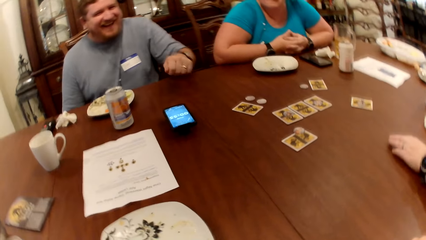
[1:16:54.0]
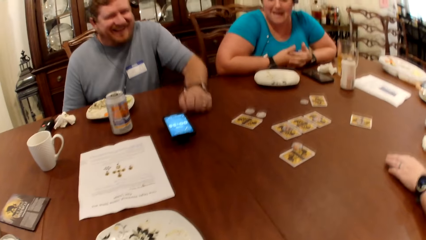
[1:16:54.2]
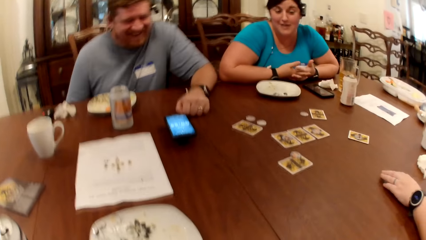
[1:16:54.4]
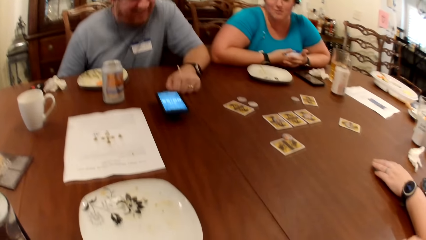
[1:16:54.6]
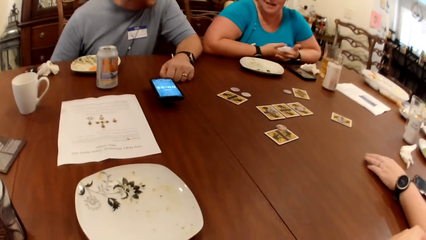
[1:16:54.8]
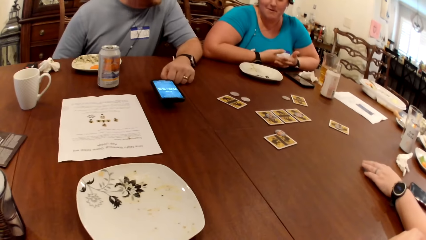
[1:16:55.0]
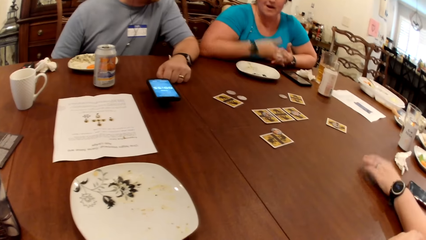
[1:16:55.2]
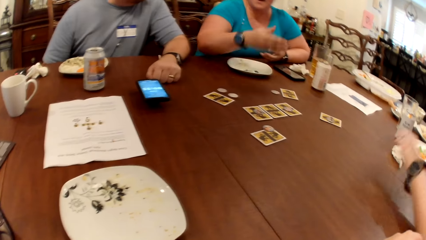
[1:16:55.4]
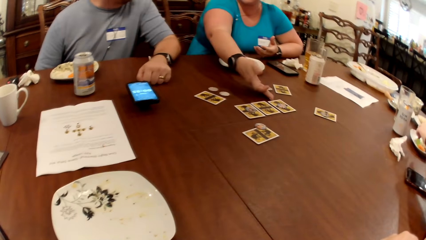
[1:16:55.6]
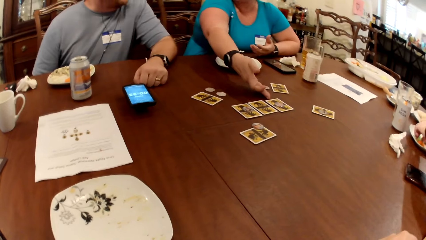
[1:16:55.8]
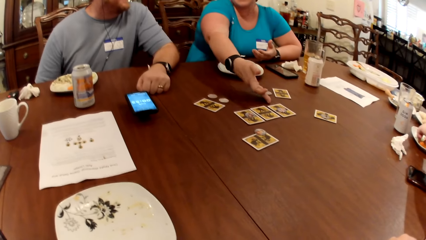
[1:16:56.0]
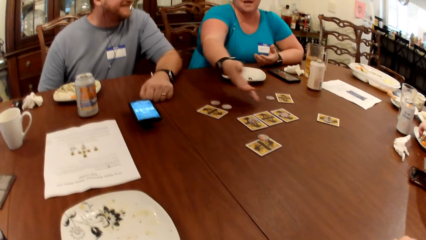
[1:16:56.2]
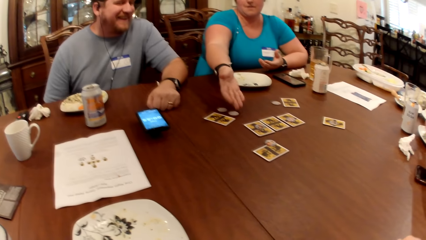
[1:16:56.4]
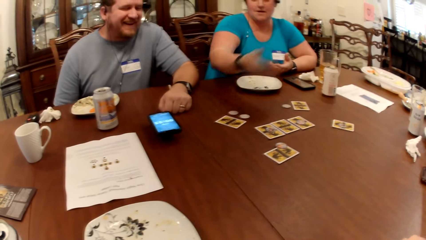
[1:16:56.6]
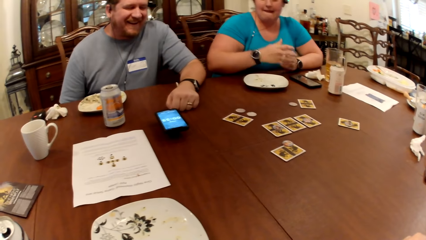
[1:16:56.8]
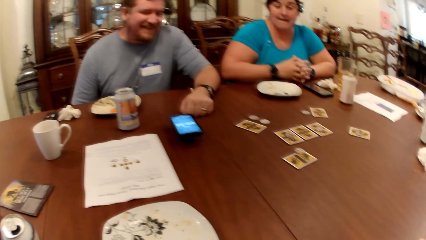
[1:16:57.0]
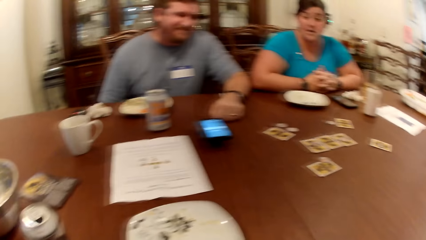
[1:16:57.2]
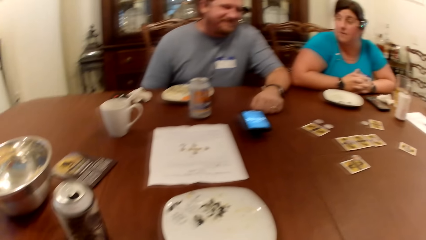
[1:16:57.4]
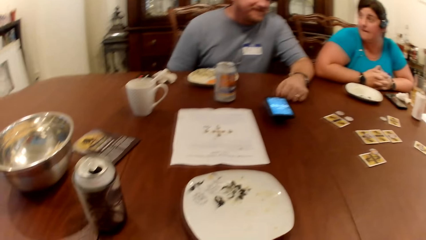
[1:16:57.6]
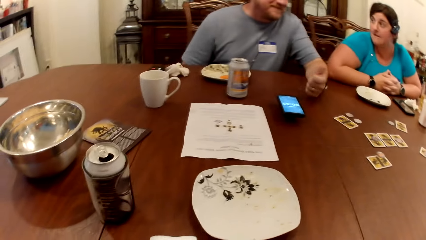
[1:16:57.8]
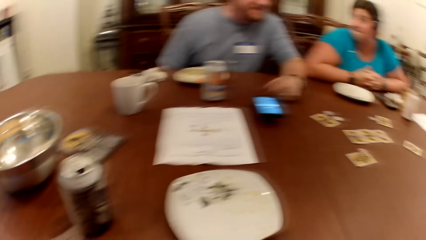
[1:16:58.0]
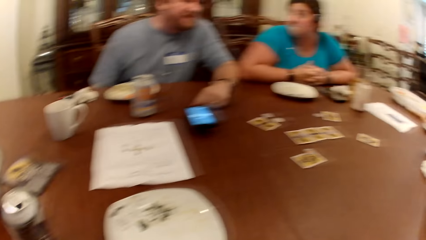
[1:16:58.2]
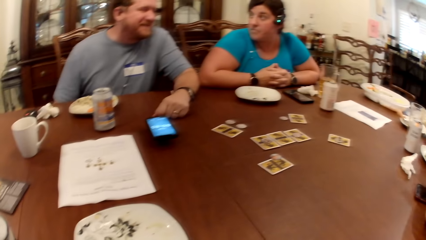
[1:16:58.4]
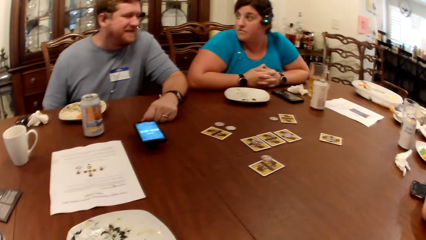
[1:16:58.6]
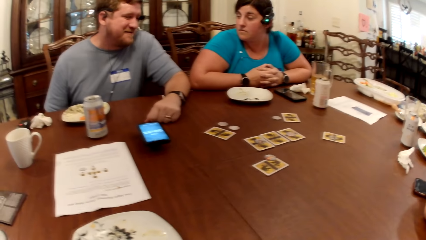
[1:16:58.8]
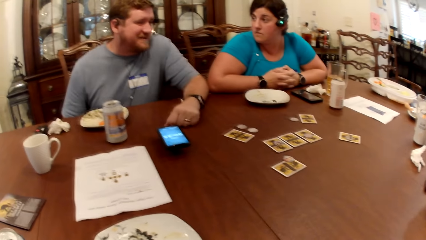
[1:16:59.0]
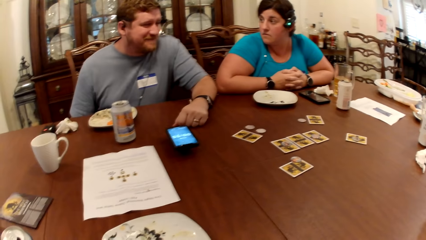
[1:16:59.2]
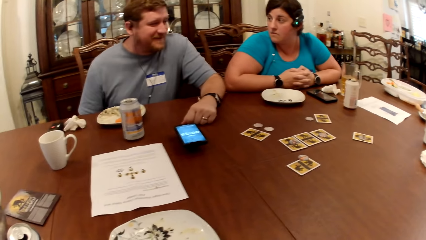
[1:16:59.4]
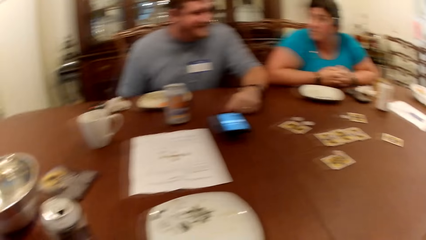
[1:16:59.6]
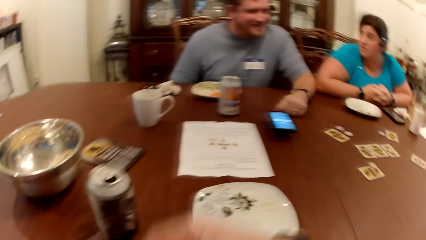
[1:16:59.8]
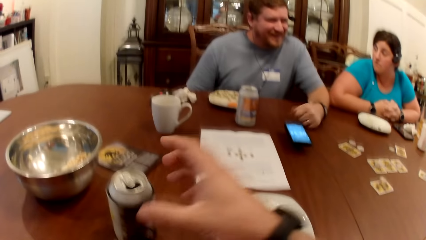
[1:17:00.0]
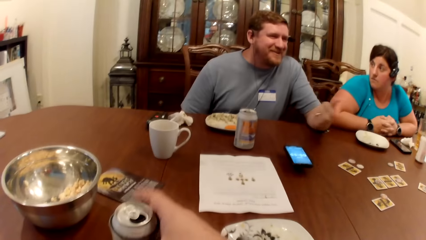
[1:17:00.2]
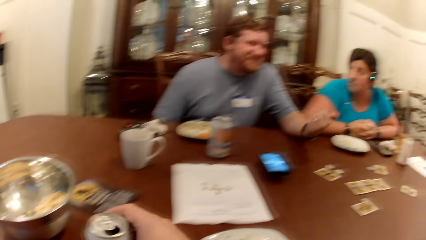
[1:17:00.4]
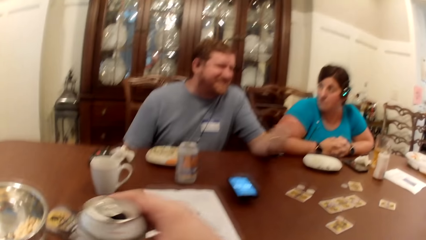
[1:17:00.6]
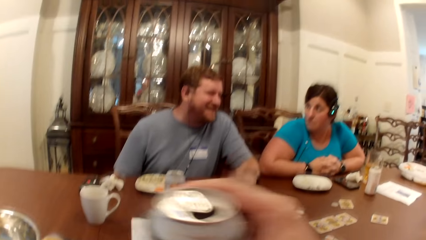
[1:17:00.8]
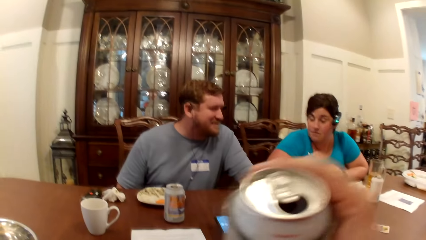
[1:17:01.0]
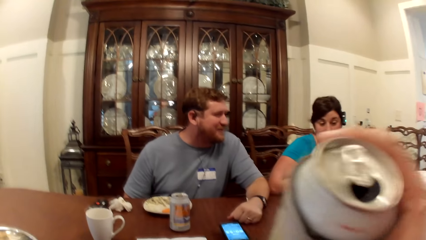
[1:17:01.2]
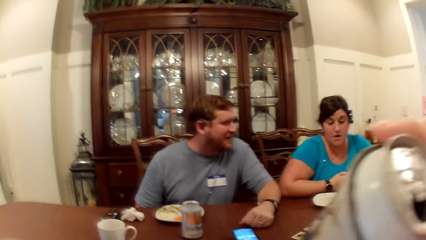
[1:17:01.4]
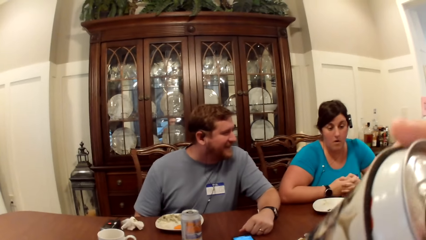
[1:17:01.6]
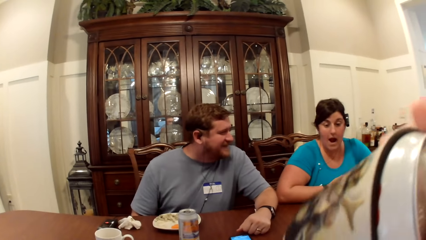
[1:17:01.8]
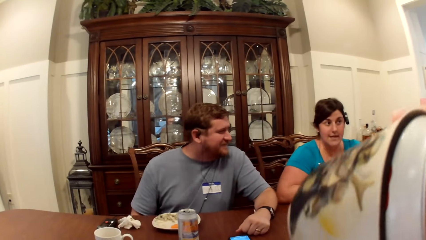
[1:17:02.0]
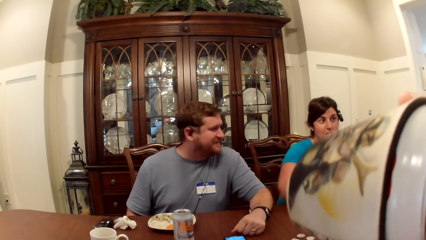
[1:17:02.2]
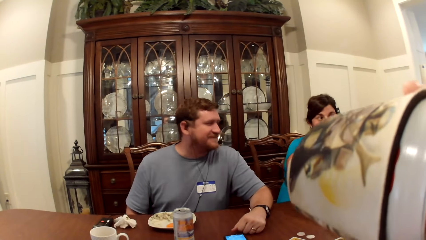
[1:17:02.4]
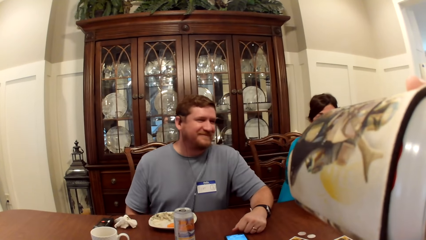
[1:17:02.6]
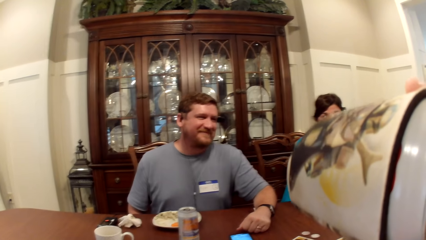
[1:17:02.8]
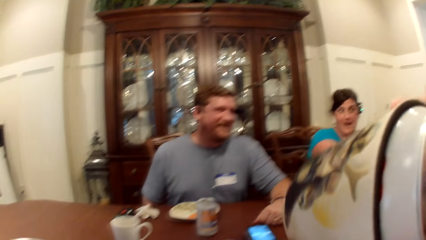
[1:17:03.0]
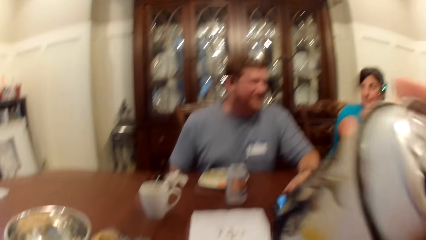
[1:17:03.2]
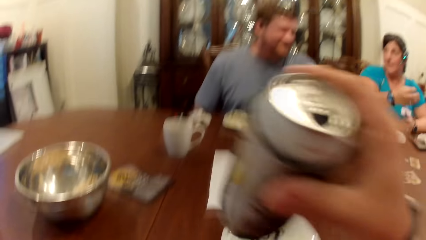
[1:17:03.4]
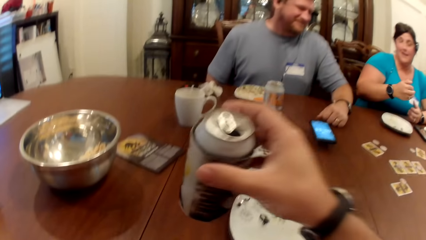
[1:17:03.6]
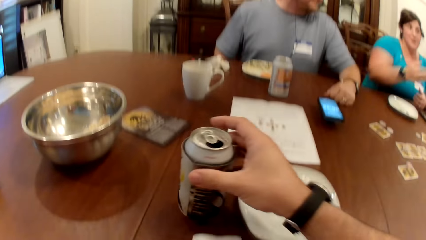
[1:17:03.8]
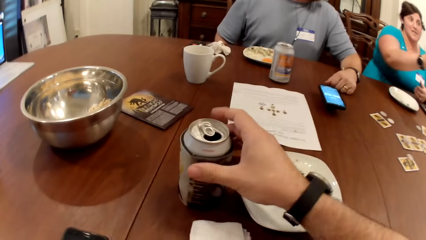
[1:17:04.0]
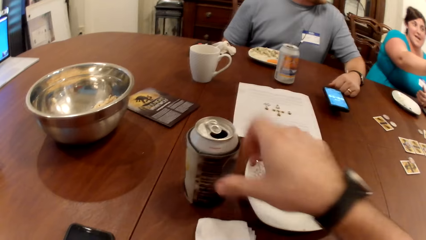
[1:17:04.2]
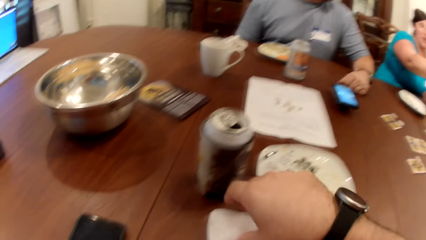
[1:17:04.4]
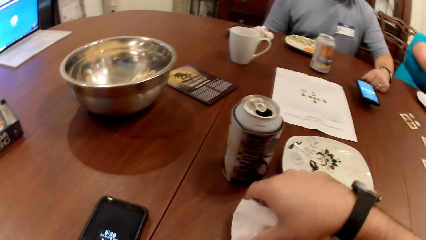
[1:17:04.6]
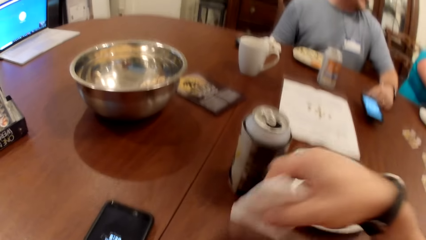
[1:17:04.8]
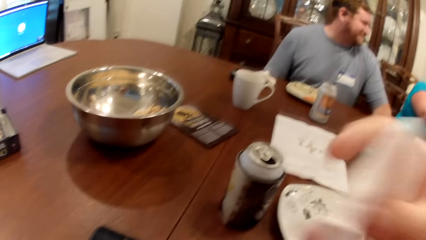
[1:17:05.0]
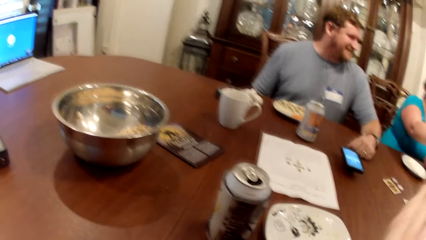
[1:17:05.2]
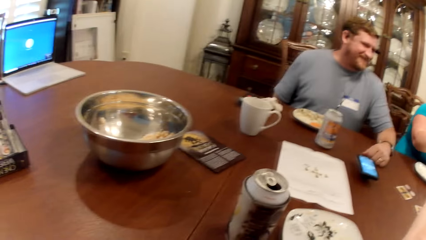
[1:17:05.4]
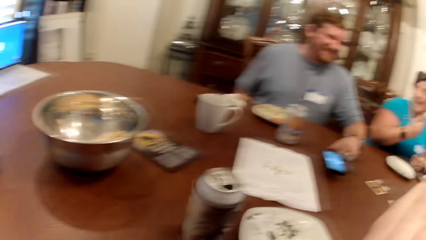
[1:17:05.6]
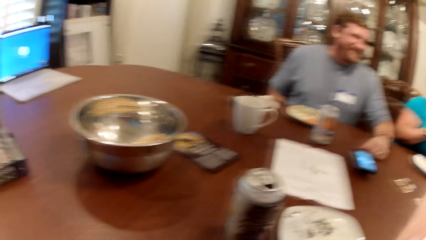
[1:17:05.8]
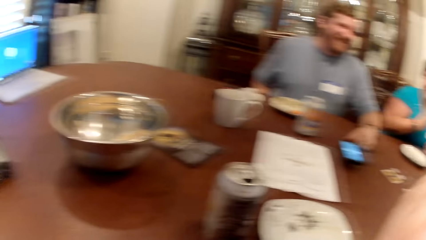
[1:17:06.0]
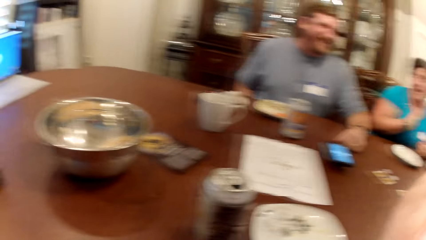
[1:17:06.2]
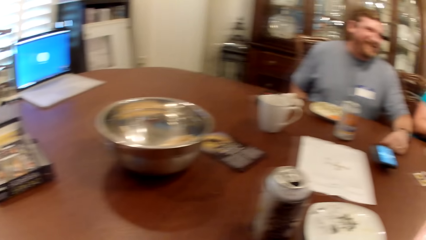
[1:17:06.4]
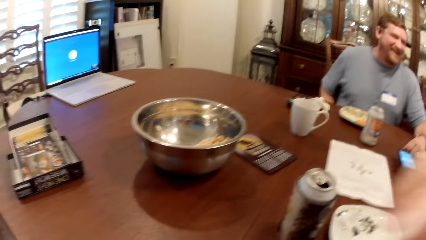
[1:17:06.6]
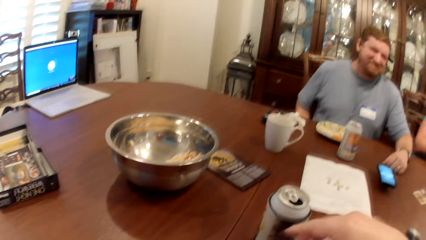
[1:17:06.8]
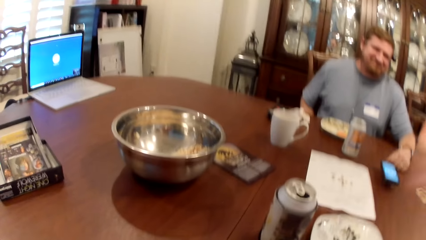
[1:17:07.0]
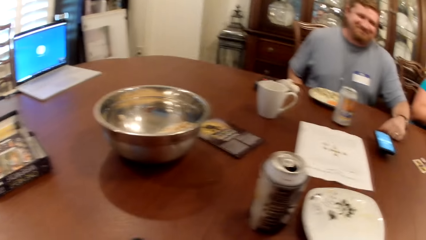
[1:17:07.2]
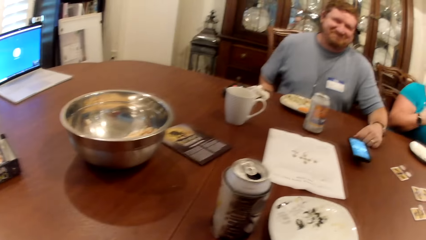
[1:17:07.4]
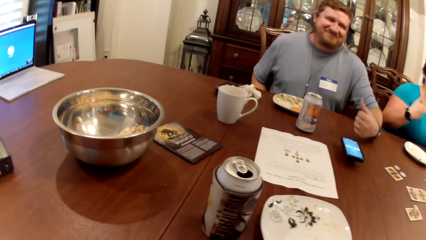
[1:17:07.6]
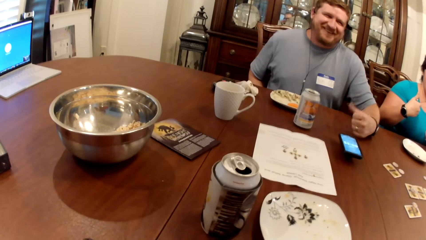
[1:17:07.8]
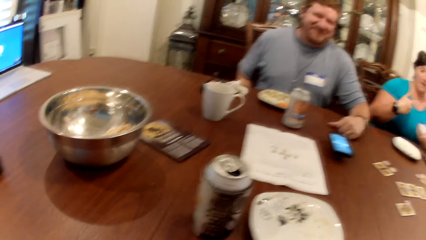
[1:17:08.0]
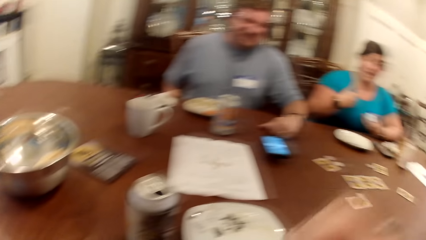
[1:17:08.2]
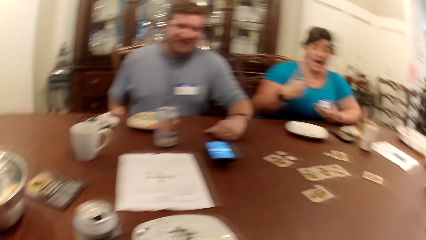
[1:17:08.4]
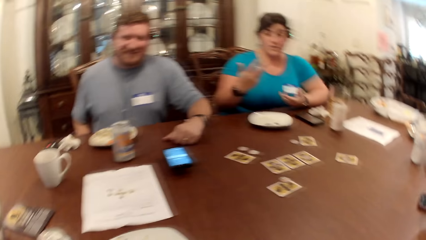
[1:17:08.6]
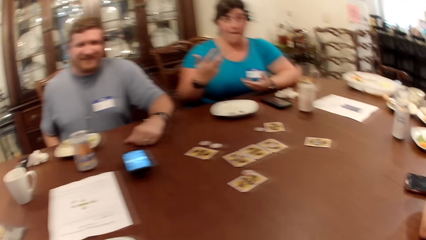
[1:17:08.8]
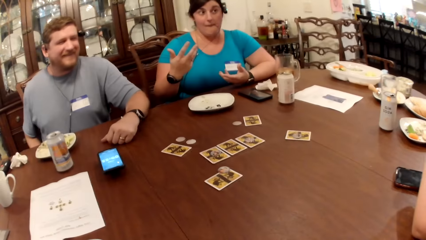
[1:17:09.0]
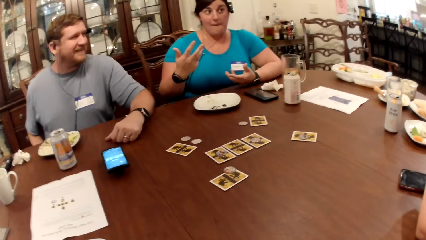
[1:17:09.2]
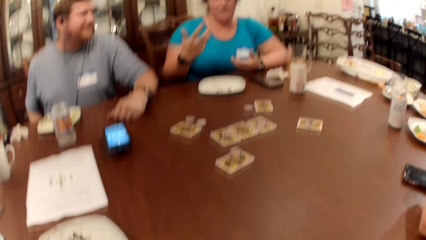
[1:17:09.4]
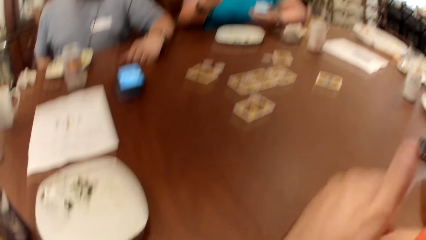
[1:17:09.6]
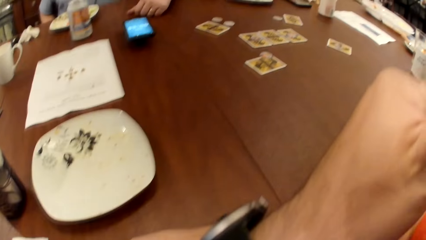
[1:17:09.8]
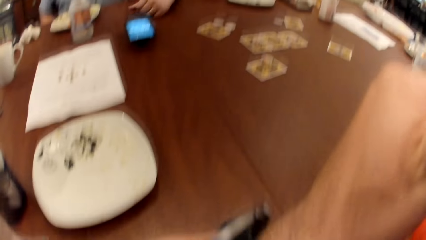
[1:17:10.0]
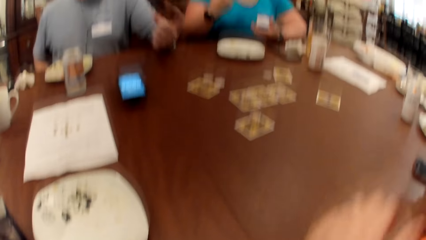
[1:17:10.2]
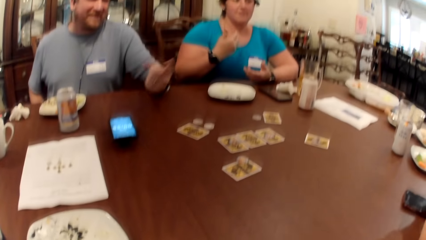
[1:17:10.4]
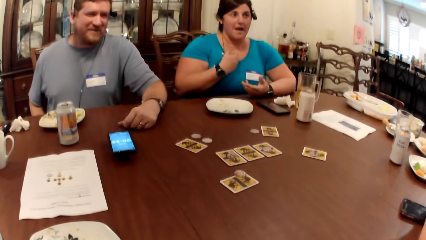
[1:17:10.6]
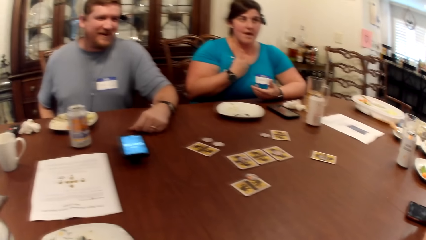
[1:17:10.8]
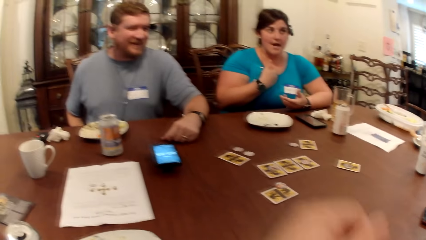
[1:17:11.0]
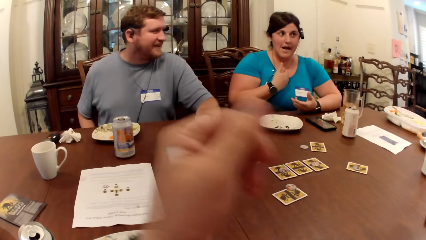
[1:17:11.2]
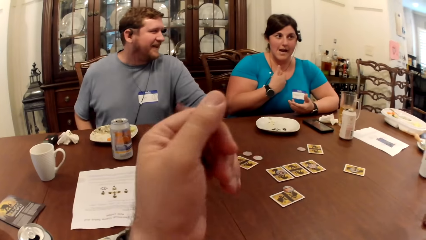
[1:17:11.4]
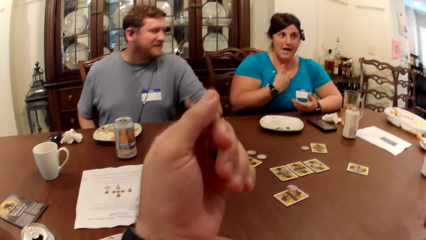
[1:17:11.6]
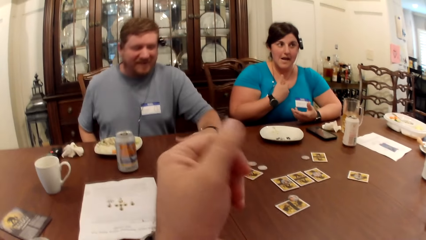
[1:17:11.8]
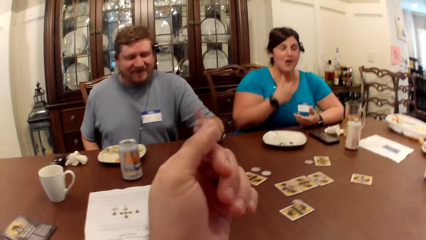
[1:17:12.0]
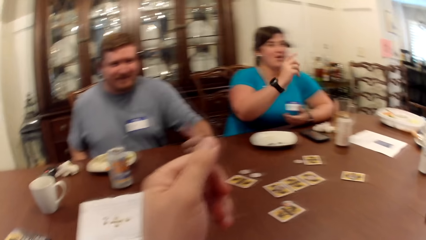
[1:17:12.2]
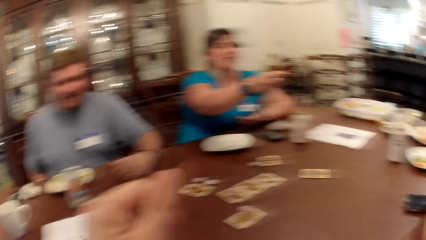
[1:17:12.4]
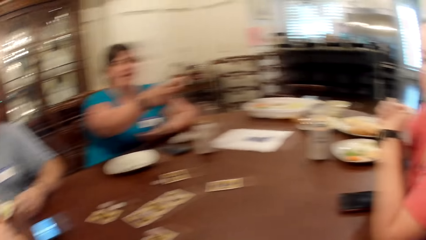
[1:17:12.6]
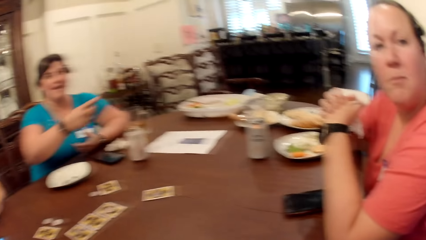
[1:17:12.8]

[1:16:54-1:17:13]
The camera wearer picks a can of soda from the table with his right hand. He drinks from the can of soda in his right hand. He drops the can of soda on the table with his right hand. He picks a paper towel from the table with his right hand. He cleans his mouth with the paper towel in his right hand. He looks around.
